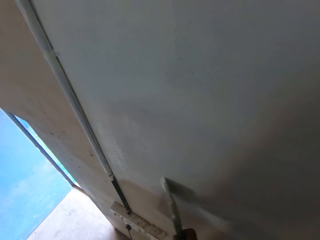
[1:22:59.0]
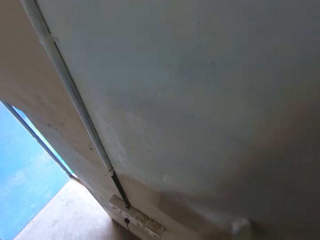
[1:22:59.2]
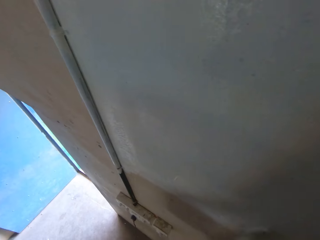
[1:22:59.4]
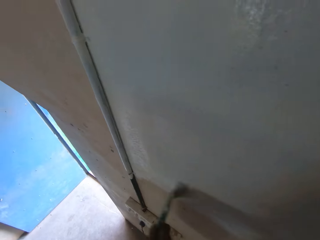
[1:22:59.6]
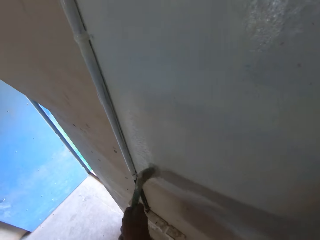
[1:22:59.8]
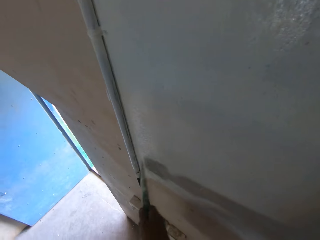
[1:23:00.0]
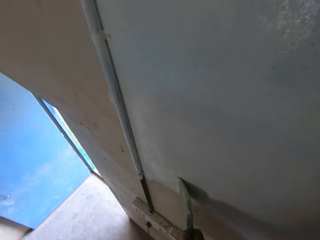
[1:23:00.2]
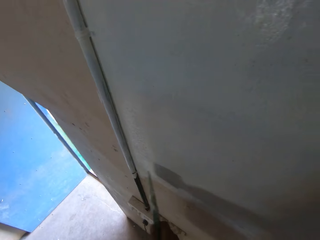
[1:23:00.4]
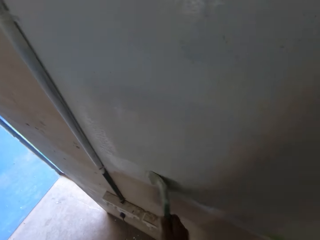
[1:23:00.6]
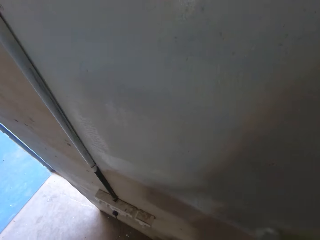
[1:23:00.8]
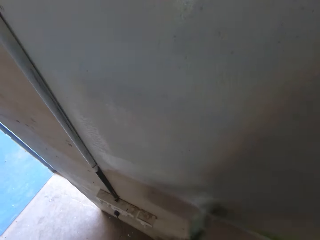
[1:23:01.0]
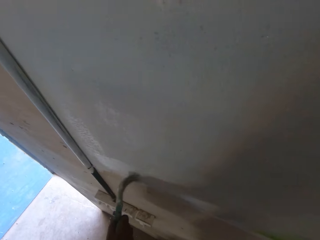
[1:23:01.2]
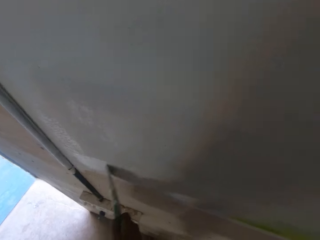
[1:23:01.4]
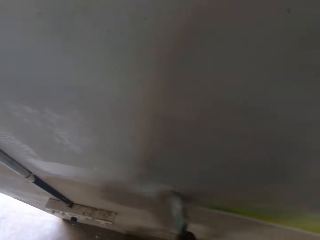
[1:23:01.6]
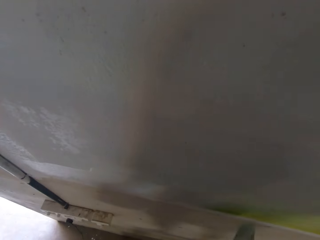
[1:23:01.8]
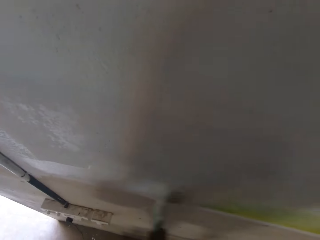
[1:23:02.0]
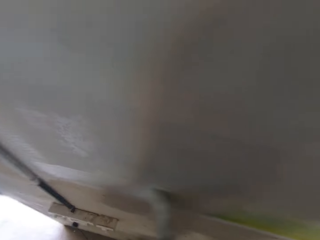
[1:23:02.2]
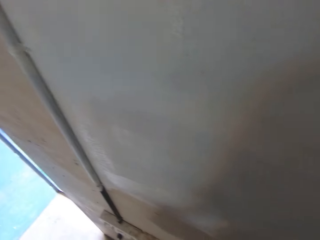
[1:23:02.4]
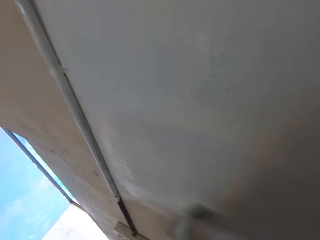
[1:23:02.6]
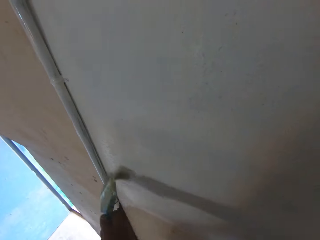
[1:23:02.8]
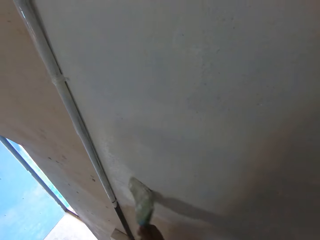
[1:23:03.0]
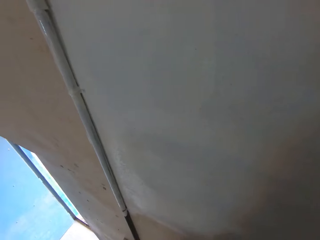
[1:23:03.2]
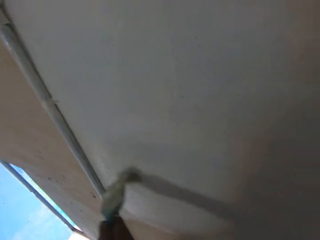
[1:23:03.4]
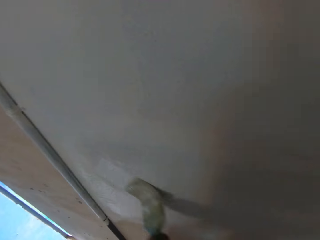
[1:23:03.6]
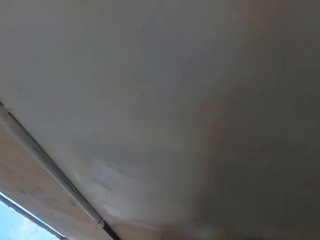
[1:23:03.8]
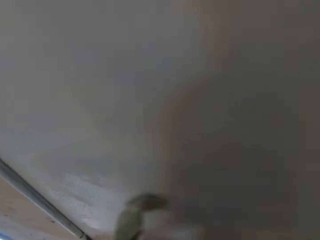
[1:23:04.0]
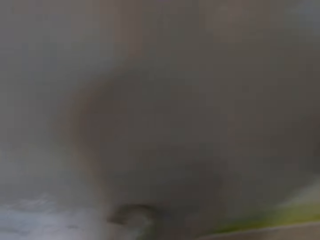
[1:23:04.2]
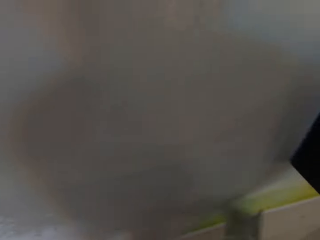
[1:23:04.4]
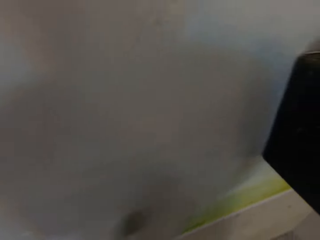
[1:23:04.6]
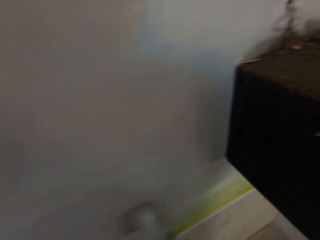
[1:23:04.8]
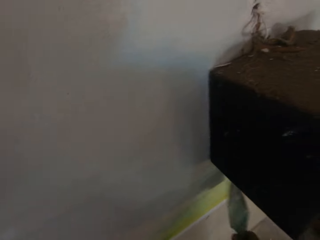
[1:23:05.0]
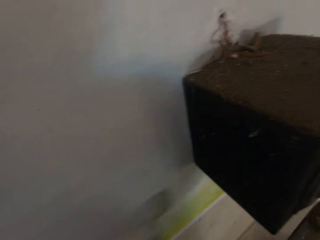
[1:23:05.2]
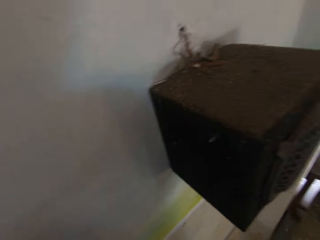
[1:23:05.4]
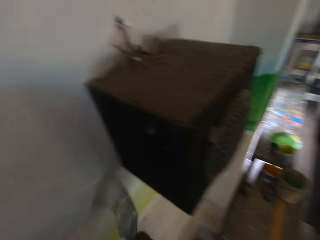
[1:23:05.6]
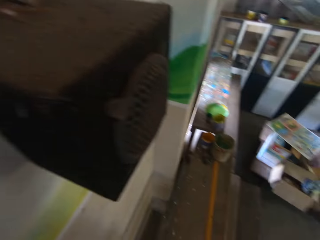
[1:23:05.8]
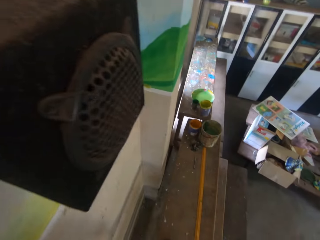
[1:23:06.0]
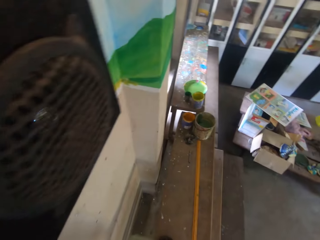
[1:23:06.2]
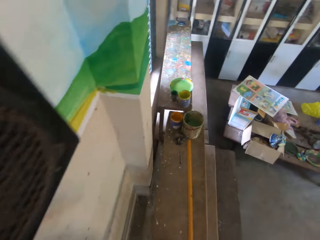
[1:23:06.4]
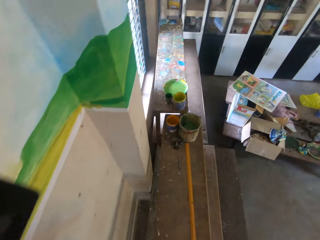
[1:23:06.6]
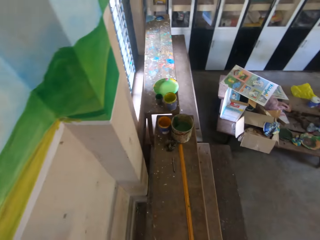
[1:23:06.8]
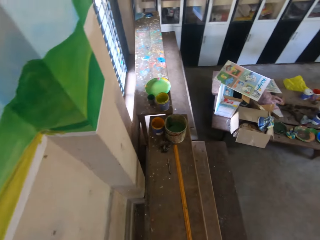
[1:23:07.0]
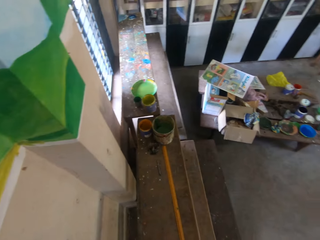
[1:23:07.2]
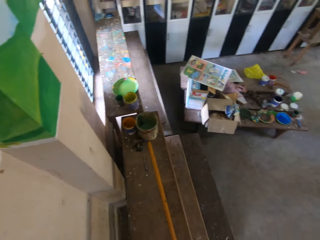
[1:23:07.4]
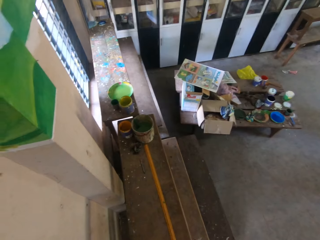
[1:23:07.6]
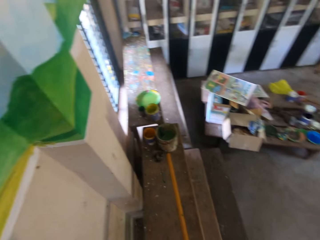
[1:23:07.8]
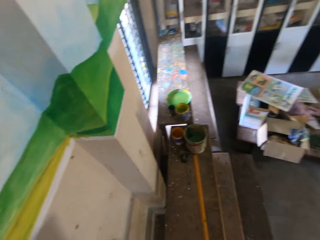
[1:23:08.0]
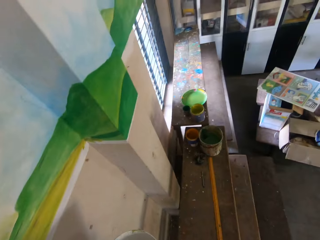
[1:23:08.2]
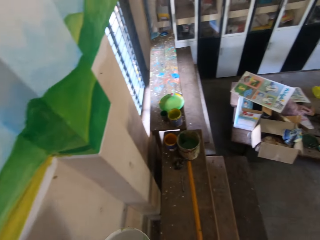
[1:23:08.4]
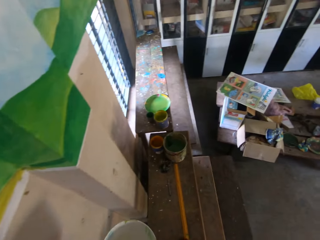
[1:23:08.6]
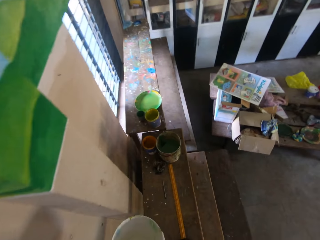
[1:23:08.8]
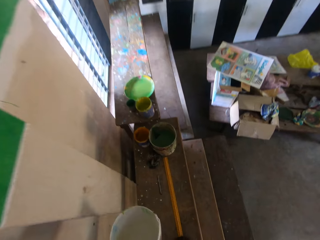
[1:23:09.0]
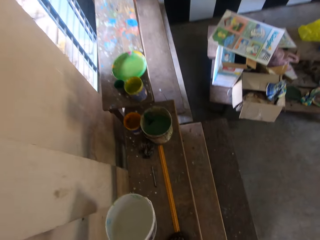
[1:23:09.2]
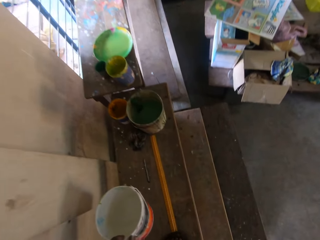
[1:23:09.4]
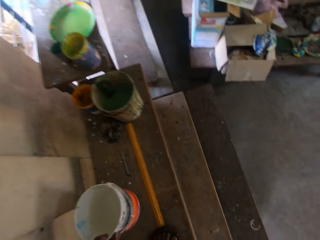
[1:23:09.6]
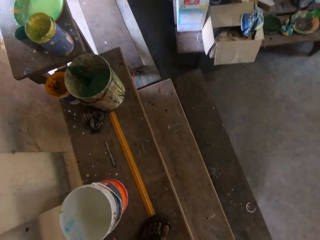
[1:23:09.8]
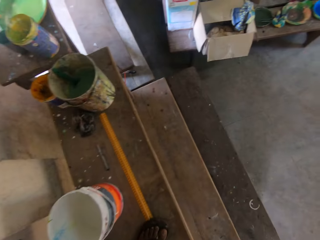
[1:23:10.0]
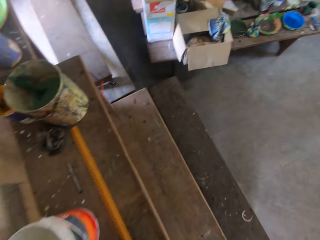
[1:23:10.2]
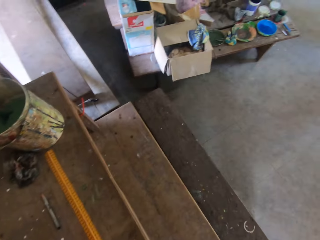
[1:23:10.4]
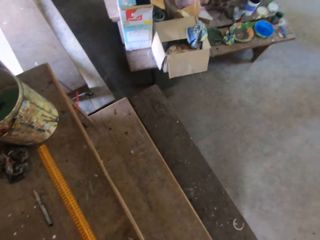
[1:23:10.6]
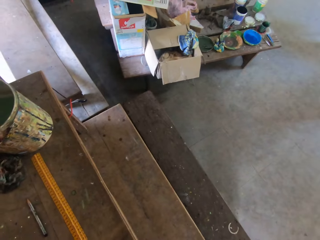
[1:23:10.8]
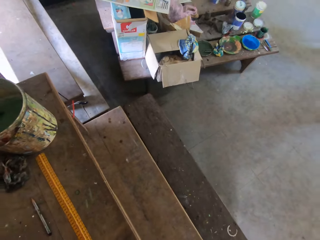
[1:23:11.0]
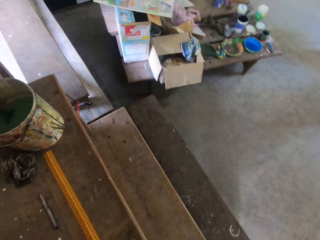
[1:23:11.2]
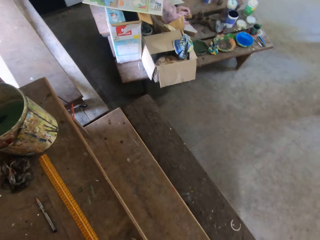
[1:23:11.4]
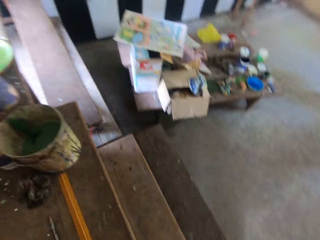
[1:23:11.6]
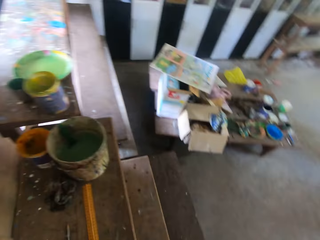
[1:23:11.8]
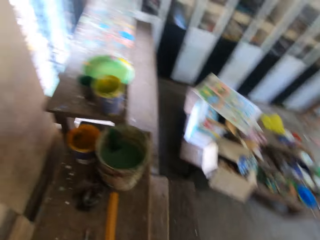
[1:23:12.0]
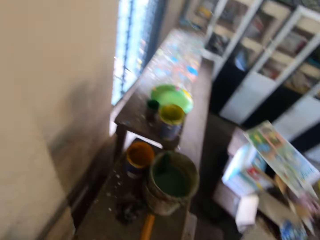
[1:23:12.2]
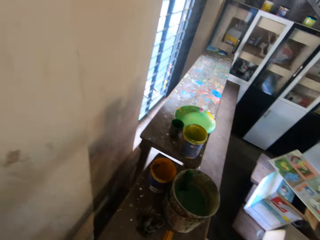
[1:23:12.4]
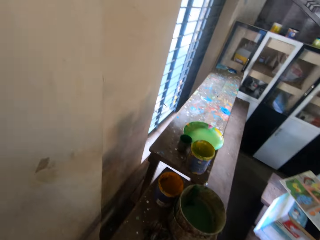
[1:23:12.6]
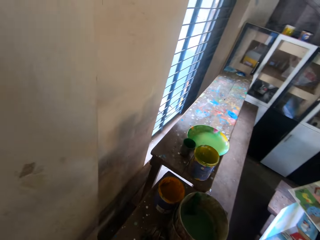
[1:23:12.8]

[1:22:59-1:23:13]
The camera wearer paints the wall with the paint brush in his right hand. He looks around. He drops the container of paint in his left hand on a work platform or ladder.

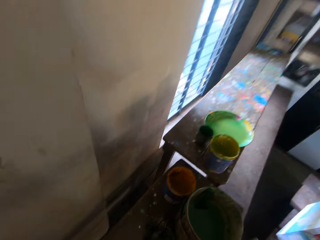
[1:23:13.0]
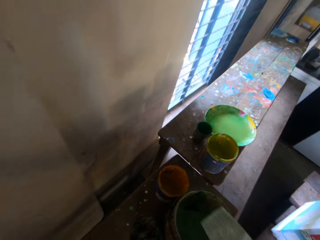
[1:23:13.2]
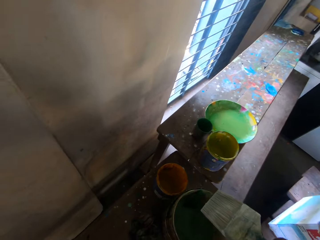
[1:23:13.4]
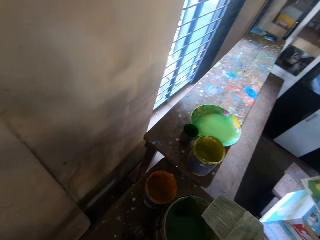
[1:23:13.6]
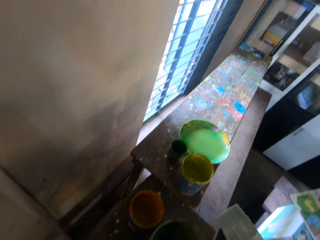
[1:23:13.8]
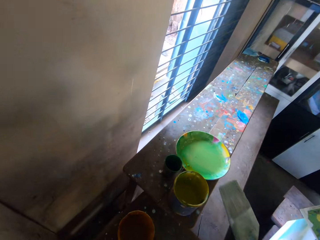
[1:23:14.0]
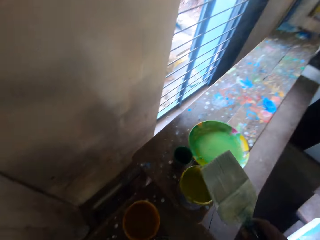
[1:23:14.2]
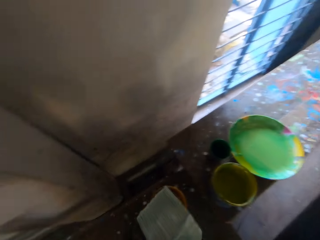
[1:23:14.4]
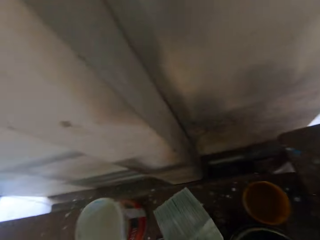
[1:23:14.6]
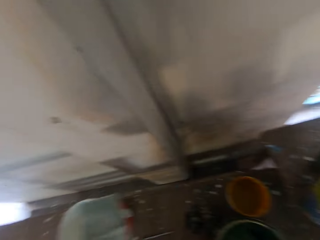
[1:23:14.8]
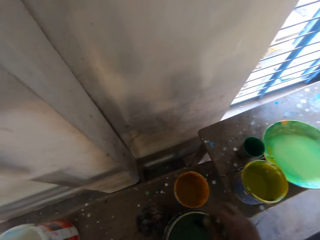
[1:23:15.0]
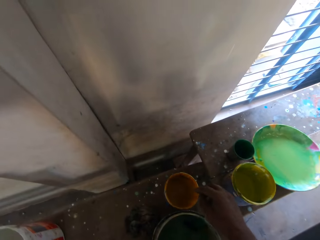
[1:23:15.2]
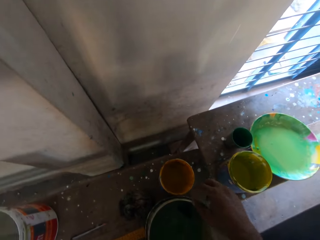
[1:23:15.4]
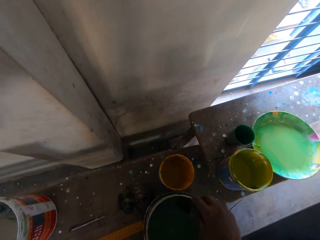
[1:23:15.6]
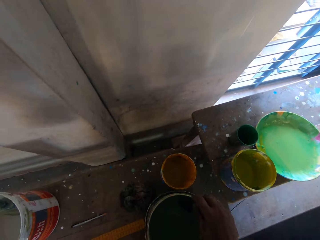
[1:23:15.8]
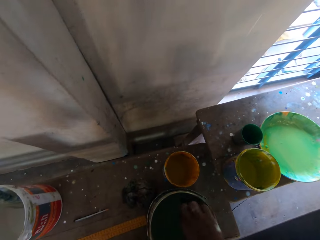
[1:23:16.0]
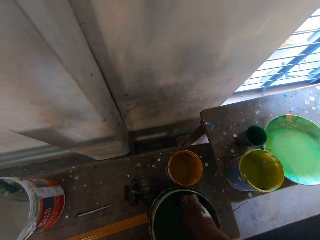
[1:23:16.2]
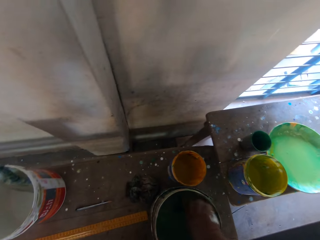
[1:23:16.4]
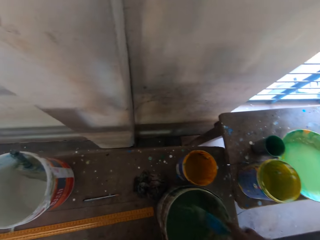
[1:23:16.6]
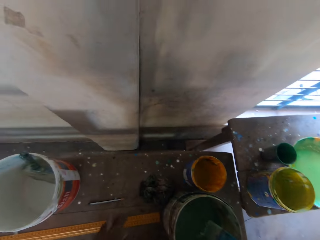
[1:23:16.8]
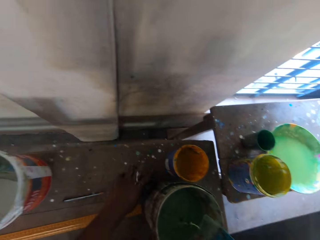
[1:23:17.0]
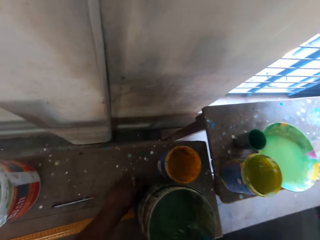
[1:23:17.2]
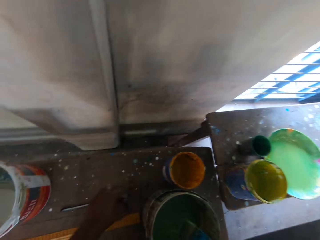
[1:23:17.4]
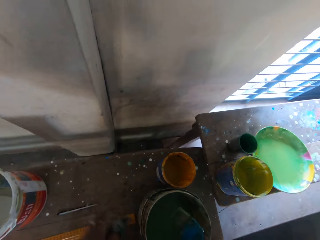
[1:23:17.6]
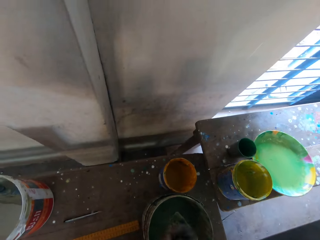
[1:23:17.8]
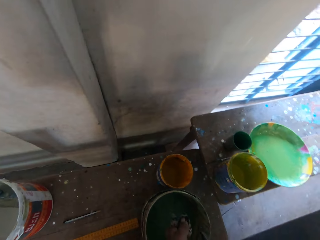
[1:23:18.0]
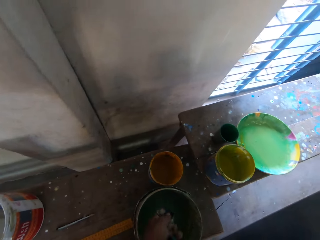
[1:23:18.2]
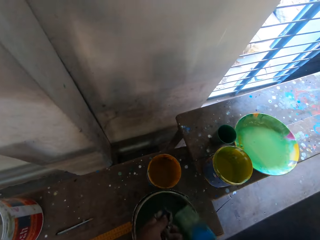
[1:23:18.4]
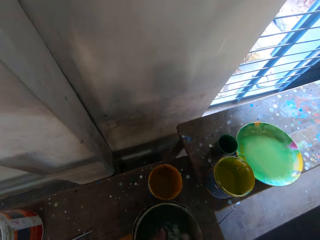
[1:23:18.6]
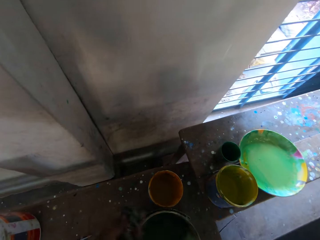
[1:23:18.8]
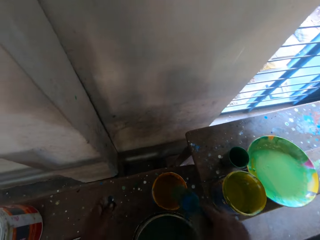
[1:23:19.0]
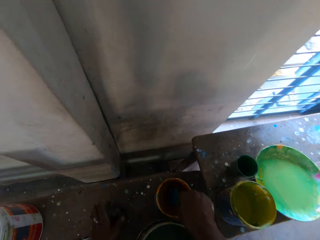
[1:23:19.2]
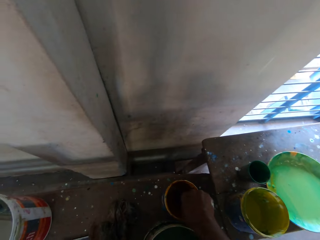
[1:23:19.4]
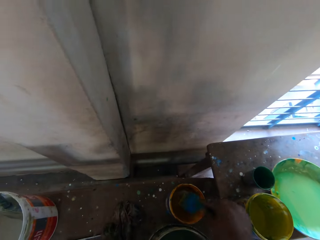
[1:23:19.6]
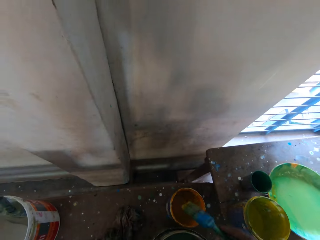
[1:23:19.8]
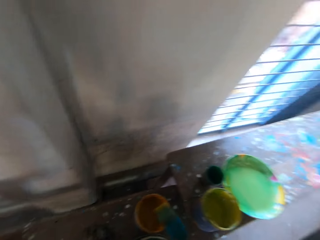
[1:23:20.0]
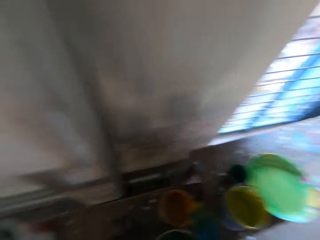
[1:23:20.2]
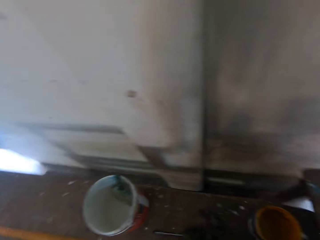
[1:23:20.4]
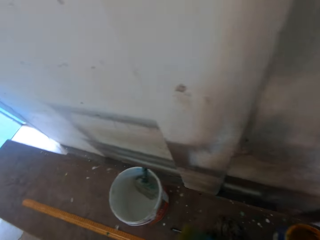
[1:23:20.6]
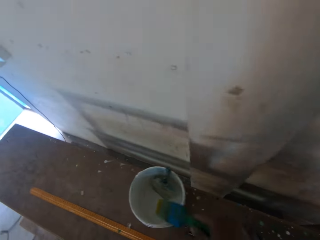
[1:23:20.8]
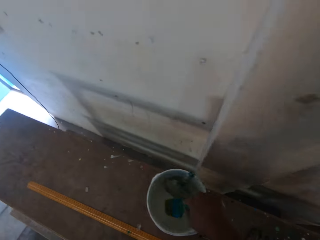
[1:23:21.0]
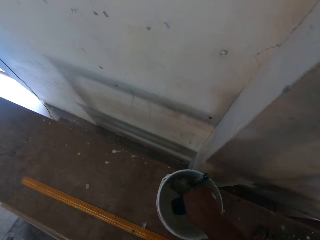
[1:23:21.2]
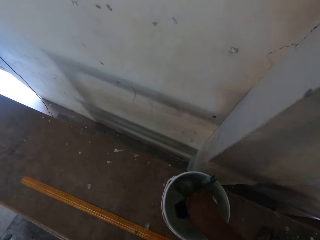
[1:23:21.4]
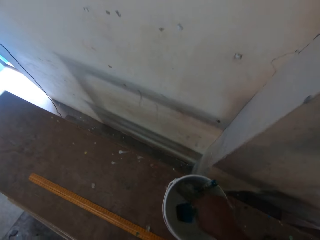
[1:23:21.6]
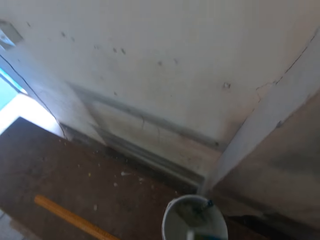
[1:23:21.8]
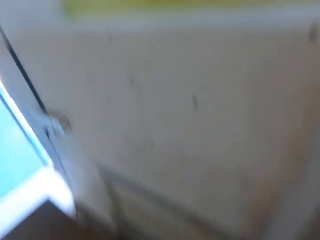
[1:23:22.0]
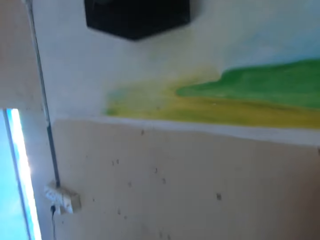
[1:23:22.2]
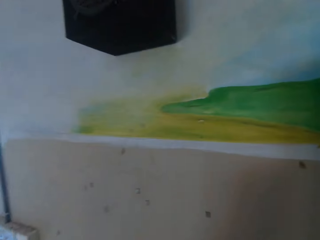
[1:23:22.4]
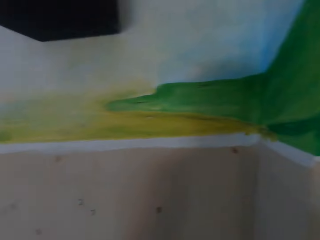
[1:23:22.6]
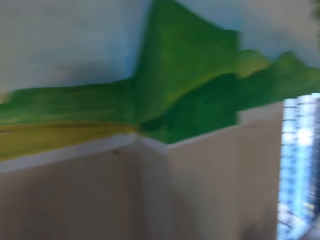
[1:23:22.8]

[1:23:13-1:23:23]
The camera wearer passes the paint brush to his left hand. He drops the paint brush in the container of paint on the work platform. He picks up a paint brush from the container of paint on the work platform with his right hand. He picks up a piece of cloth on the work platform with his left hand. He wipes the paint brush in his right hand with the piece of cloth in his left hand. He dips the paint brush in his right hand into the container of paint on the work platform. He dips the paint brush in his right hand into the container of paint on the work platform again.
